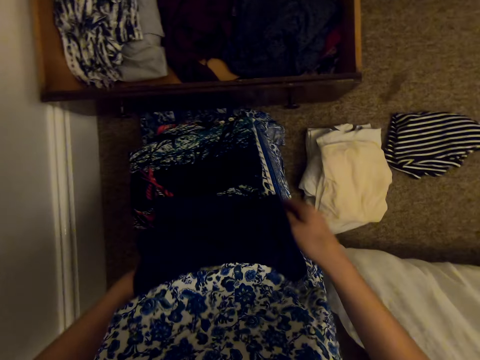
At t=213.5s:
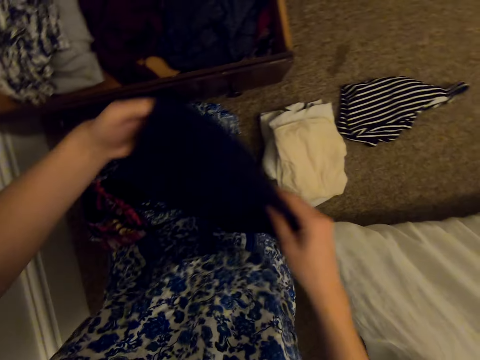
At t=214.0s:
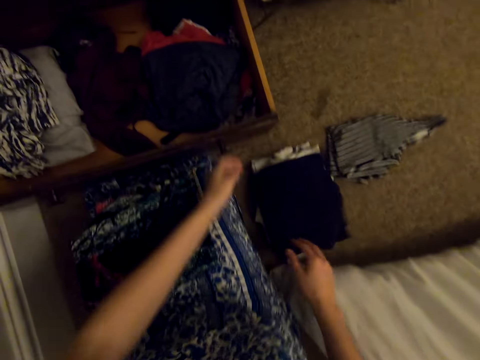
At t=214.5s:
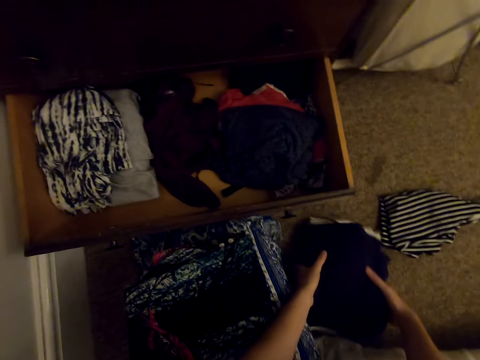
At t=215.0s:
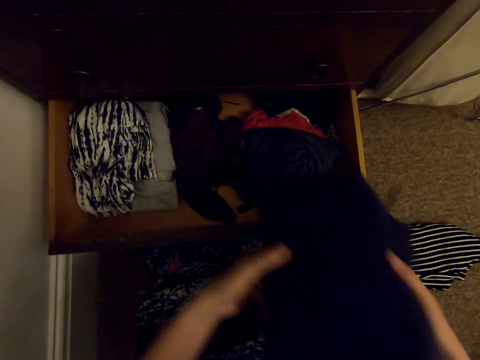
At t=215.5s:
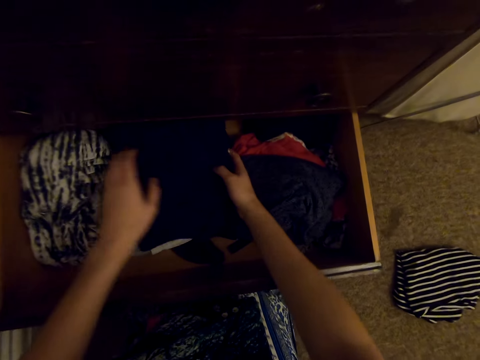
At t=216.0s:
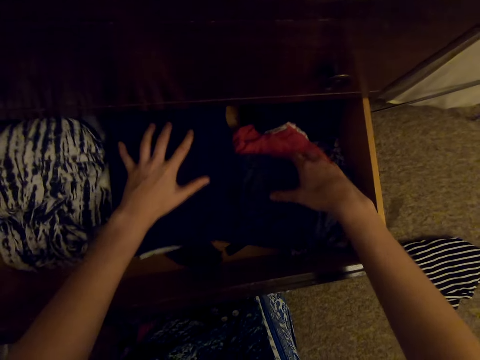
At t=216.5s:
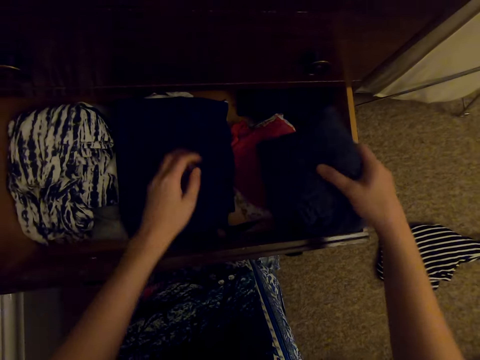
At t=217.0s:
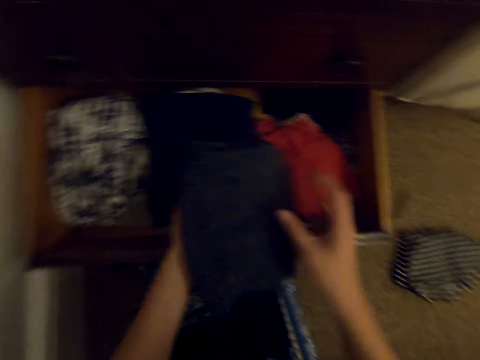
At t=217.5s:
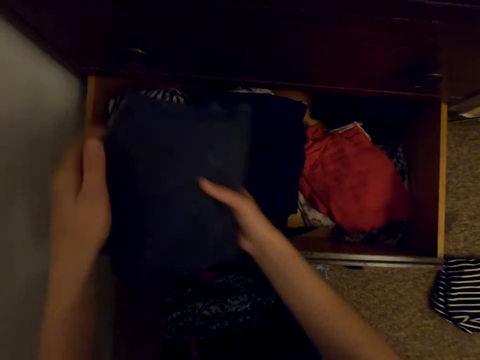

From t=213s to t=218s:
The camera wearer puts the cloth on the floor. They take the clothes from the floor. They put the clothes in the drawer. They pick the cloth from the drawer.

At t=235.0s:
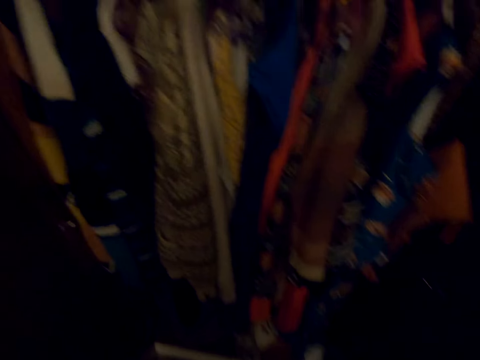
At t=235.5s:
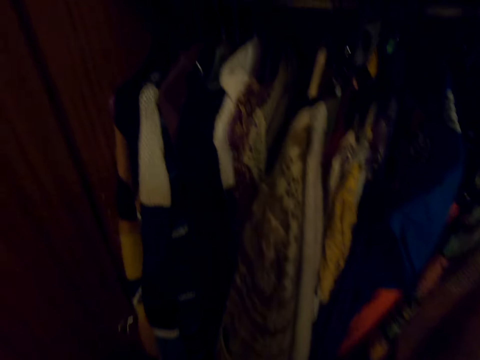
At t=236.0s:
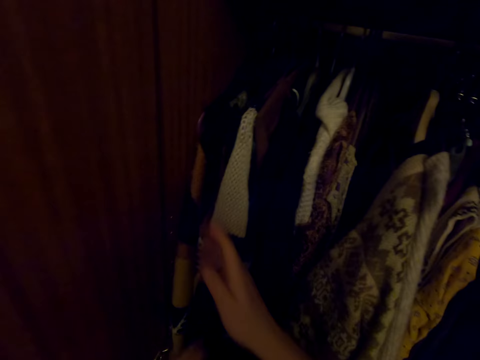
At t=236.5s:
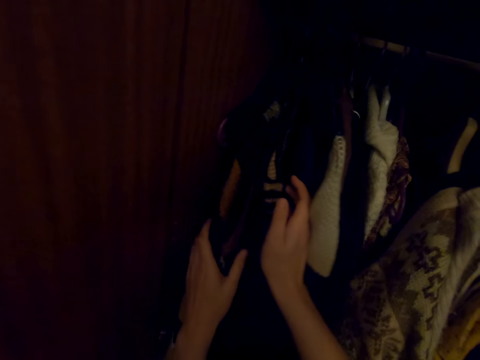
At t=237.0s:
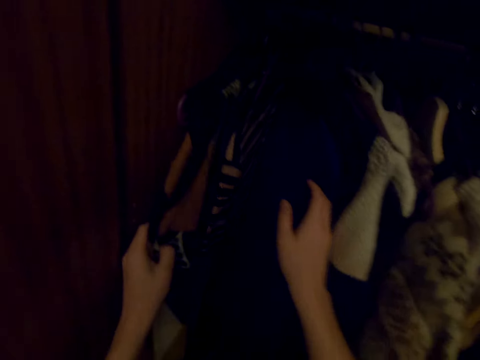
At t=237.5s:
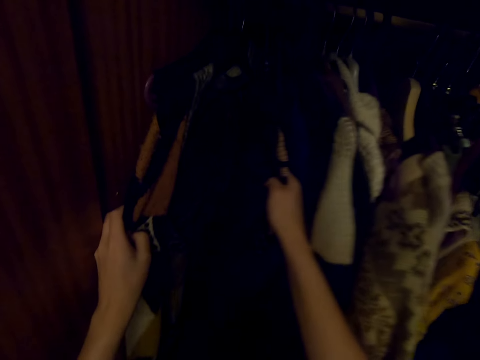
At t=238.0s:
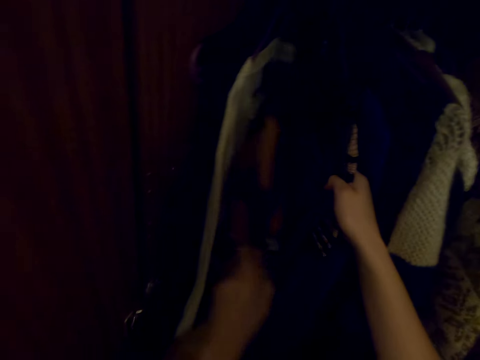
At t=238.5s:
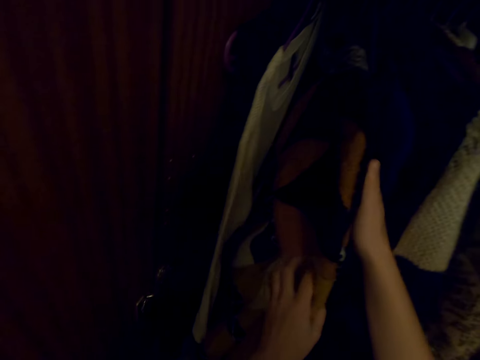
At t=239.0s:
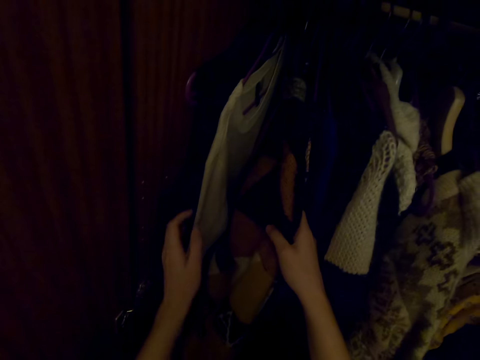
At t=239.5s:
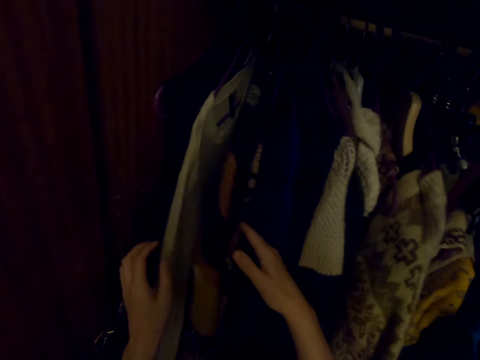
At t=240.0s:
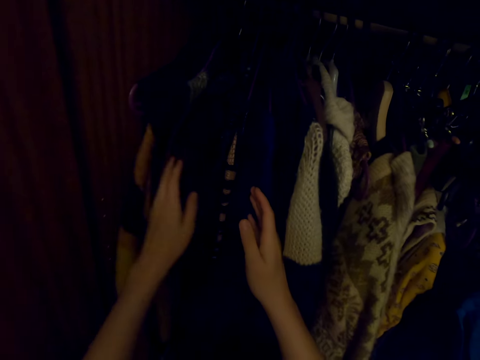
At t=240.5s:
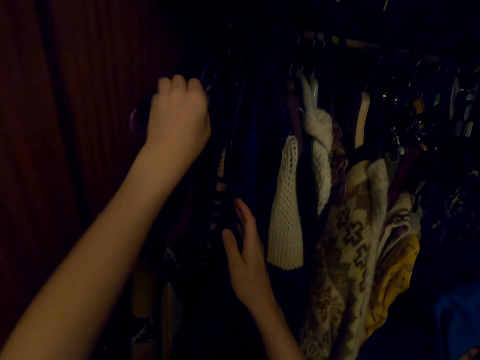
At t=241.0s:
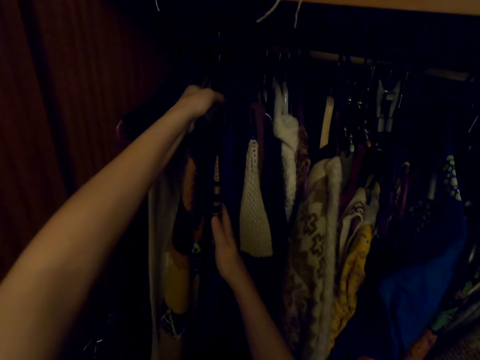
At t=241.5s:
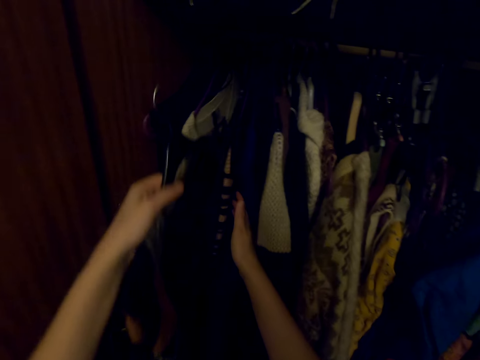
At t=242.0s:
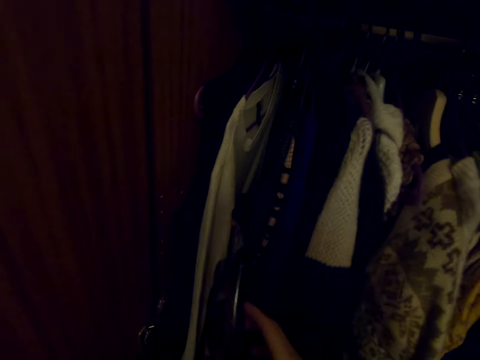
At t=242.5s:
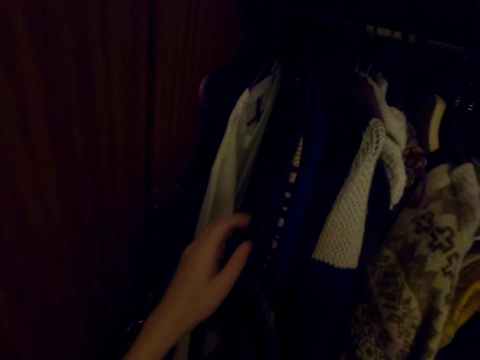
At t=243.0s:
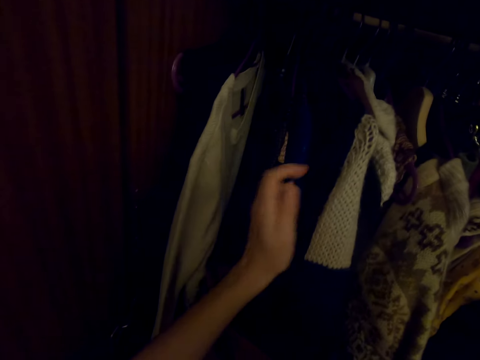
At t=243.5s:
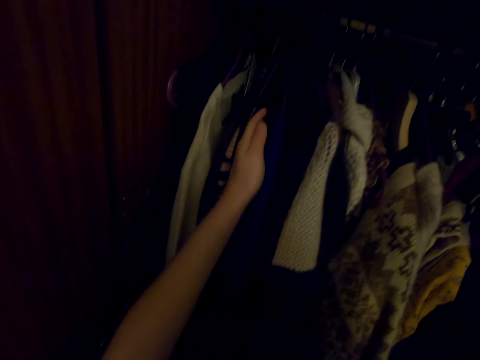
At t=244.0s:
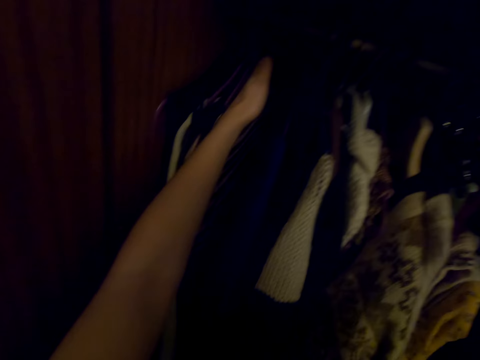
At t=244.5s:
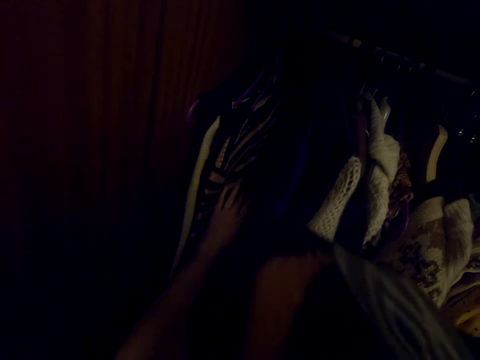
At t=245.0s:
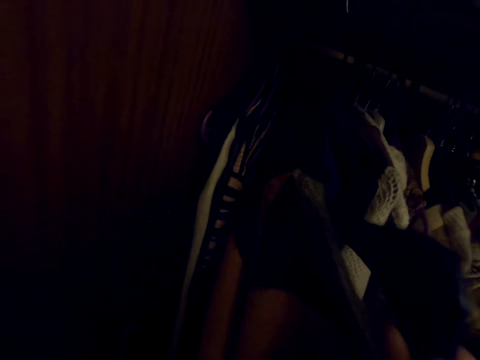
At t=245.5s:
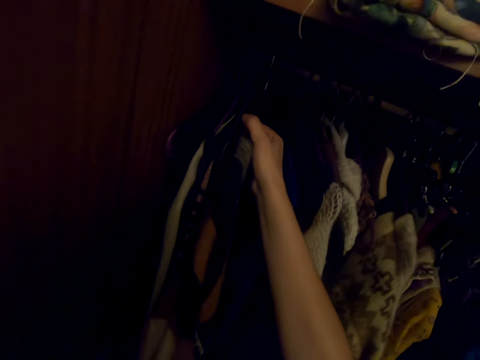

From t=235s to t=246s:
The camera wearer looks at the clothes and touches the clothes. They part the clothes in the closet. They pick a cloth on the hanger in the wardrobe. They push the clothes.

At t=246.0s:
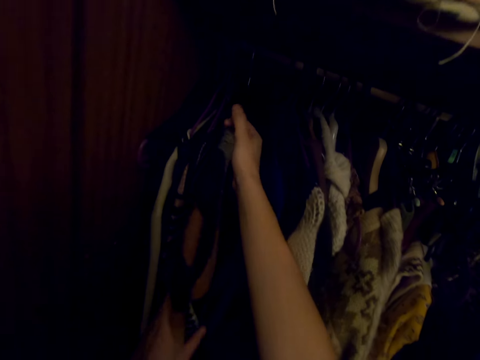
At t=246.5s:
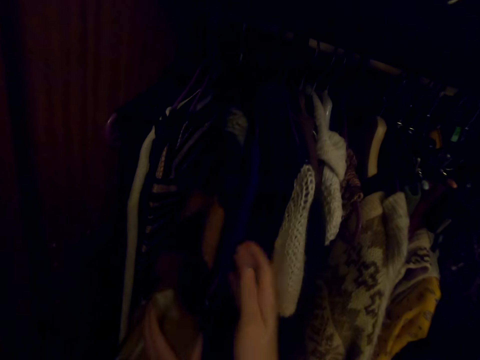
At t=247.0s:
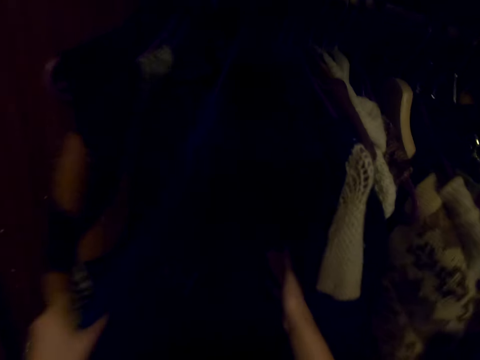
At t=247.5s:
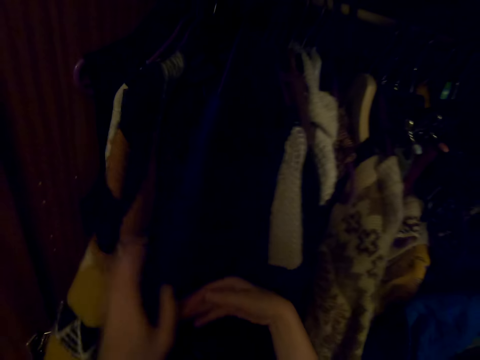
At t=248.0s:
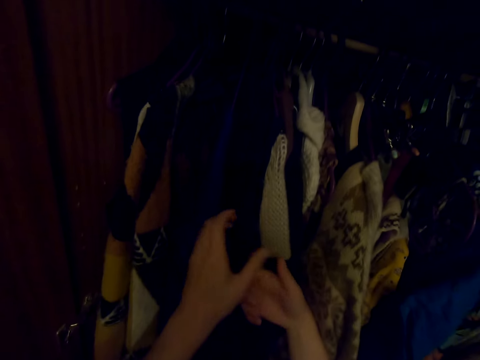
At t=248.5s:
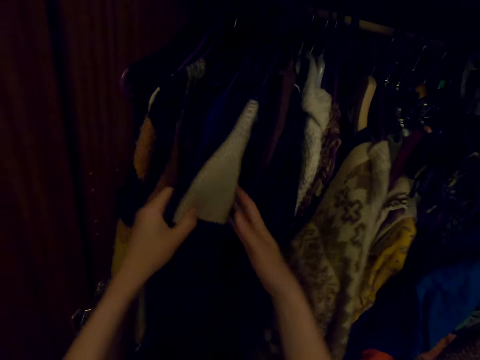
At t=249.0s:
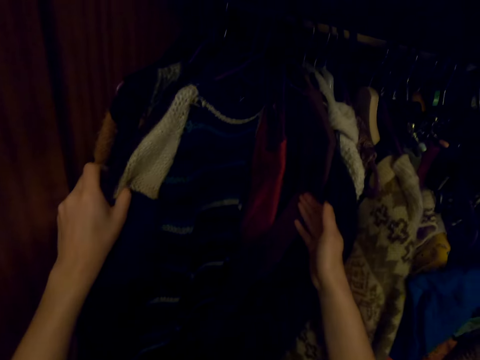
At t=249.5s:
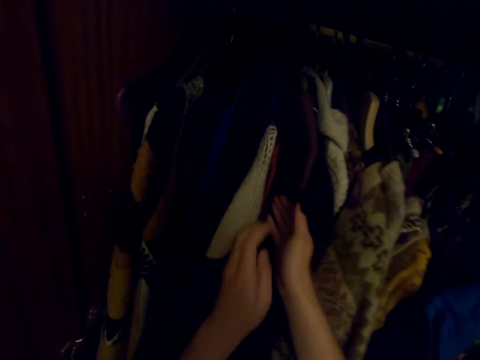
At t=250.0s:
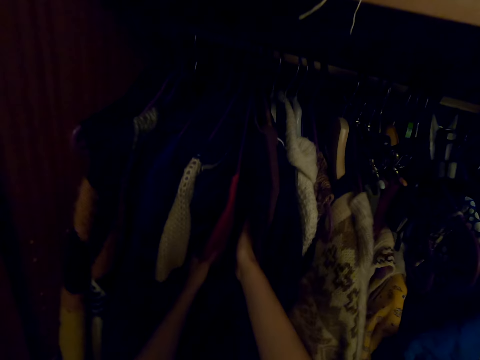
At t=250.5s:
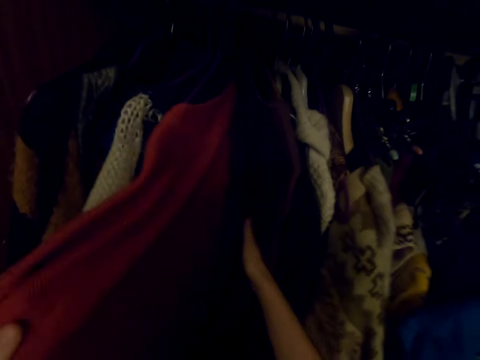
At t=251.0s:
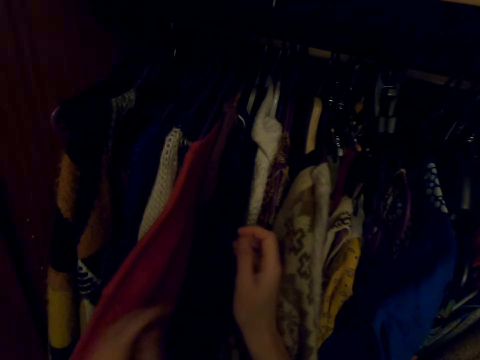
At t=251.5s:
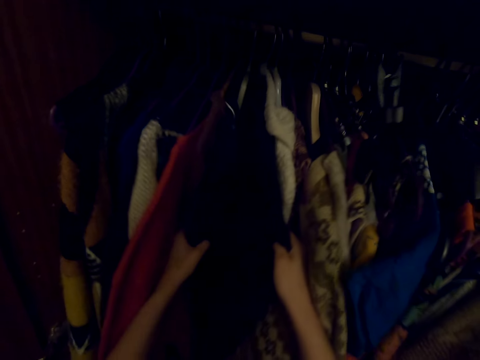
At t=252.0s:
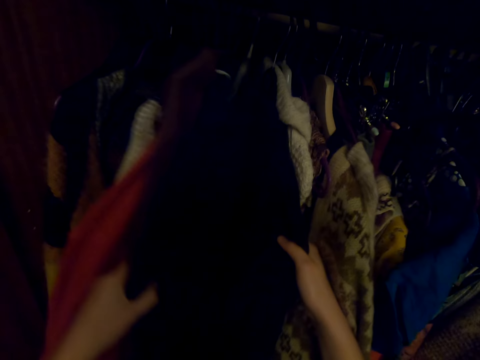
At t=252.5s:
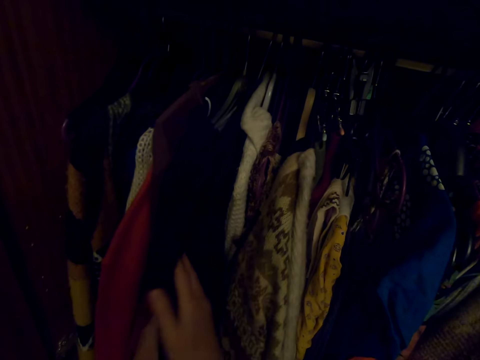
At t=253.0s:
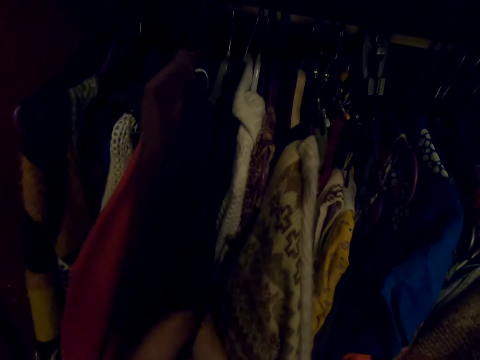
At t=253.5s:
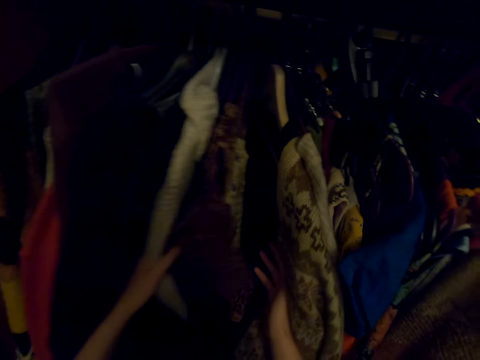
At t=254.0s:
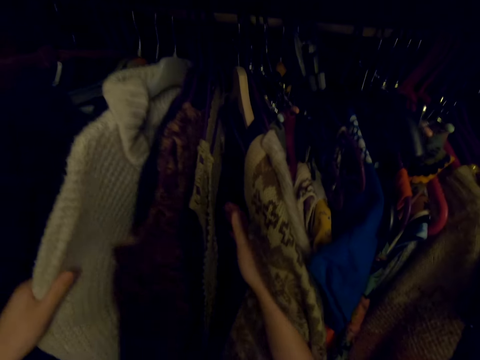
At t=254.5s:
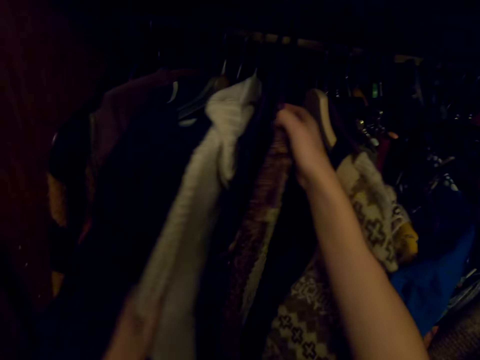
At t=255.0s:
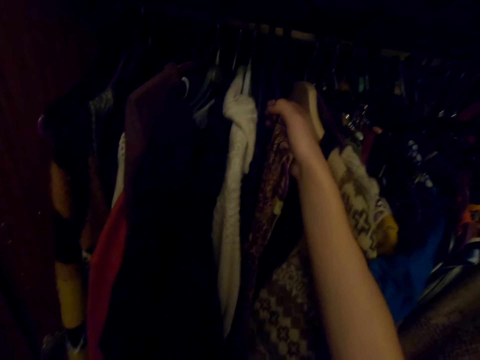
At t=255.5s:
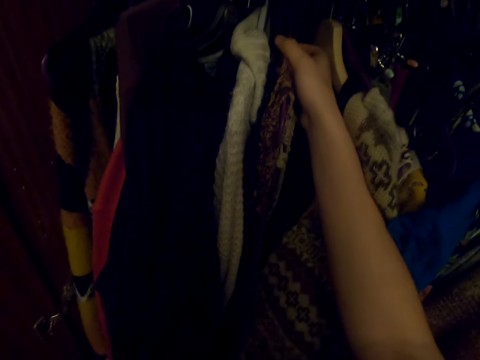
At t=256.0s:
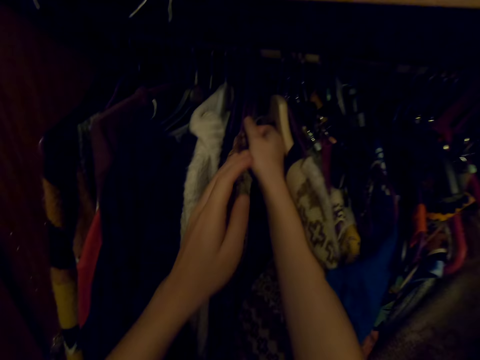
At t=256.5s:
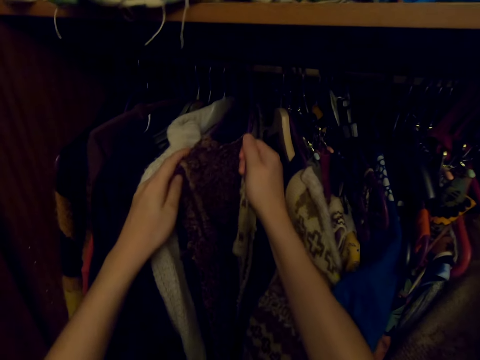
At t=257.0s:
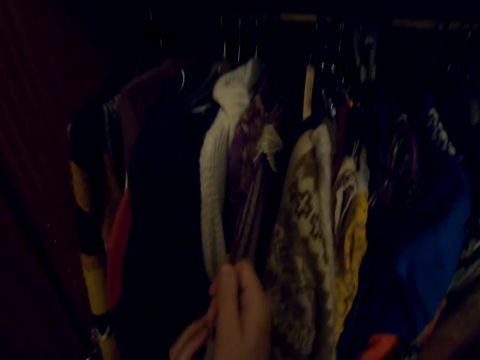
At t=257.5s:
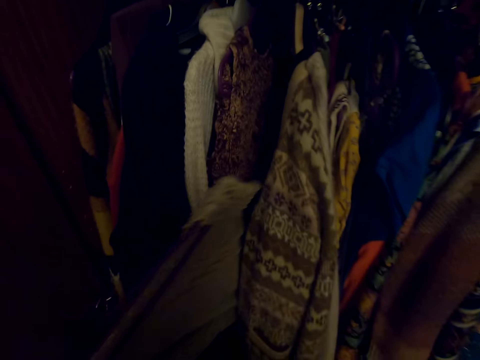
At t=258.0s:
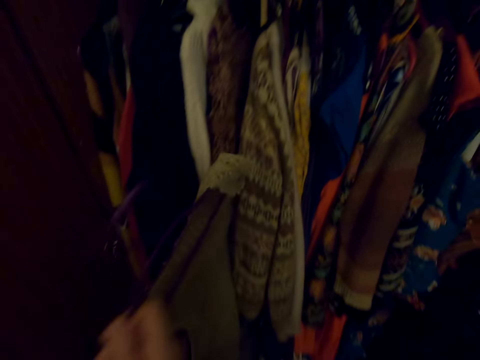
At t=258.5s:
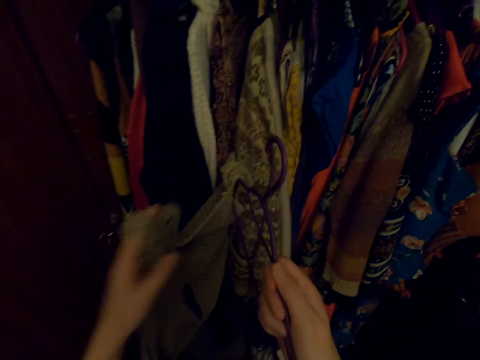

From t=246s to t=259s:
The camera wearer puts the clothes on the hanger in the wardrobe. They touch the clothes. They look at the clothes in the closet. They part the clothes in the closet. They pick a cloth on the hanger in the wardrobe.
